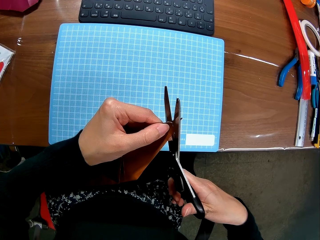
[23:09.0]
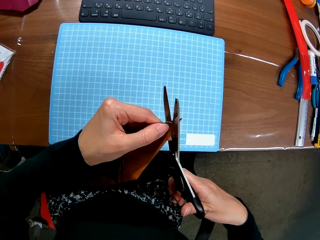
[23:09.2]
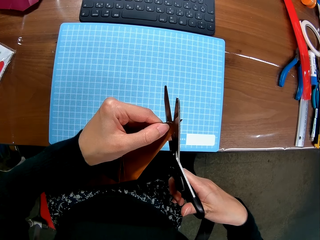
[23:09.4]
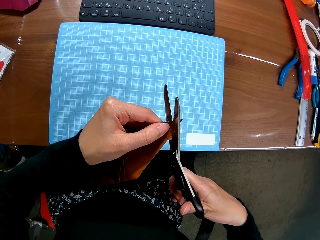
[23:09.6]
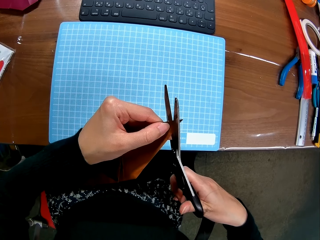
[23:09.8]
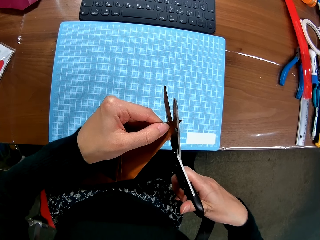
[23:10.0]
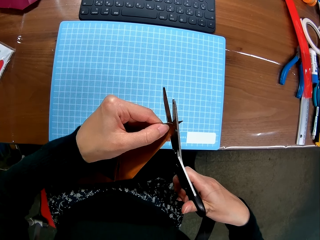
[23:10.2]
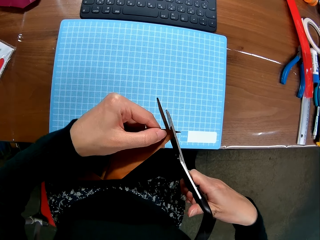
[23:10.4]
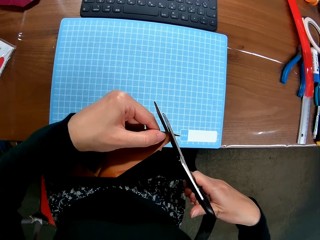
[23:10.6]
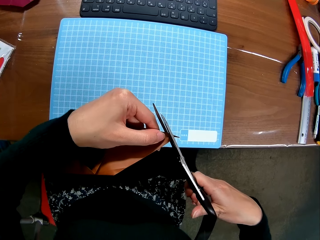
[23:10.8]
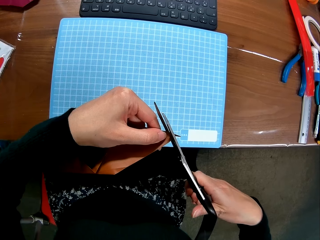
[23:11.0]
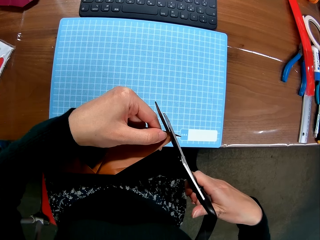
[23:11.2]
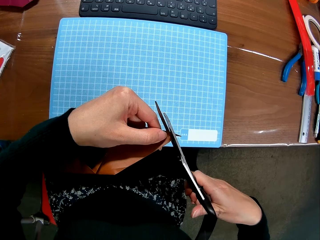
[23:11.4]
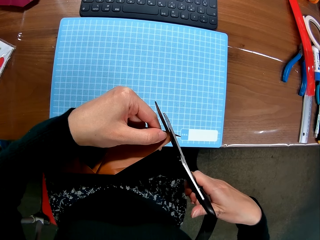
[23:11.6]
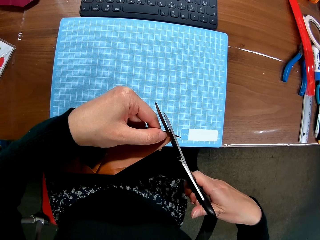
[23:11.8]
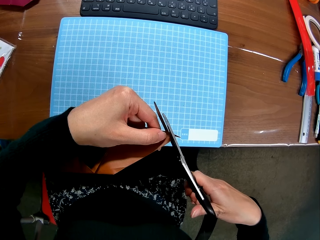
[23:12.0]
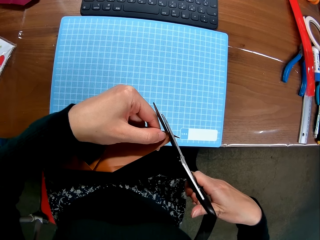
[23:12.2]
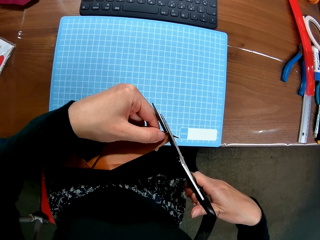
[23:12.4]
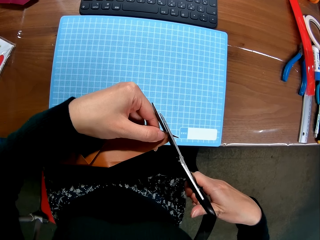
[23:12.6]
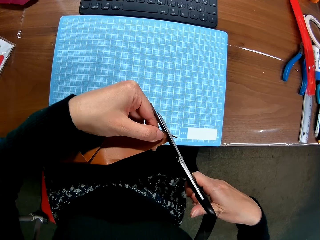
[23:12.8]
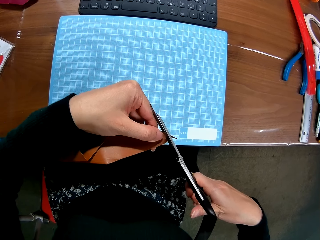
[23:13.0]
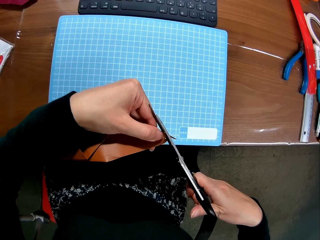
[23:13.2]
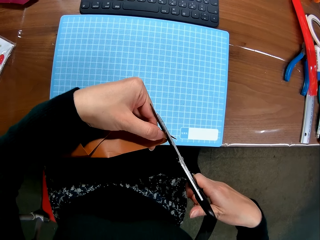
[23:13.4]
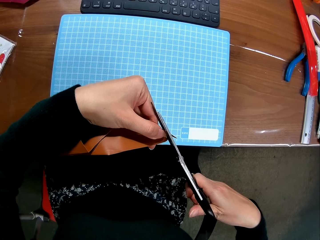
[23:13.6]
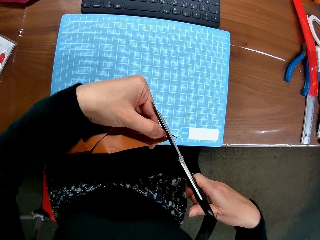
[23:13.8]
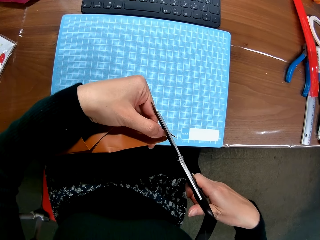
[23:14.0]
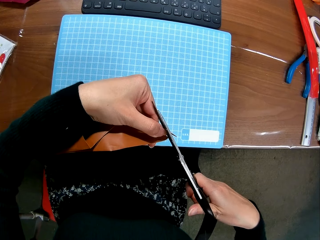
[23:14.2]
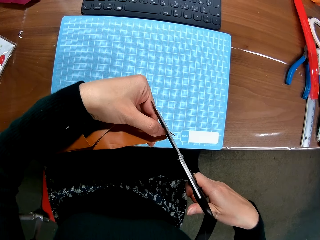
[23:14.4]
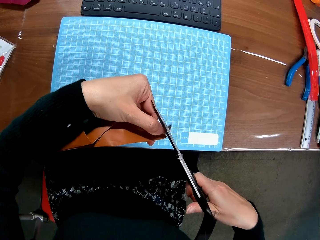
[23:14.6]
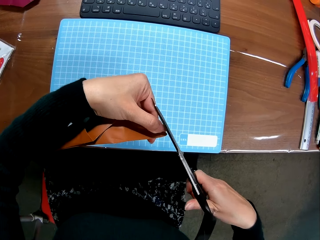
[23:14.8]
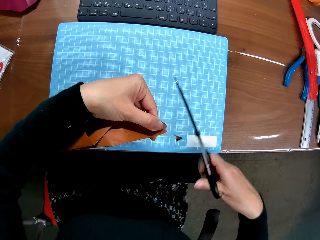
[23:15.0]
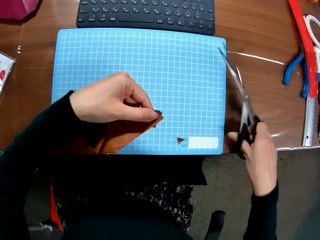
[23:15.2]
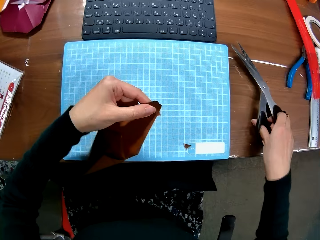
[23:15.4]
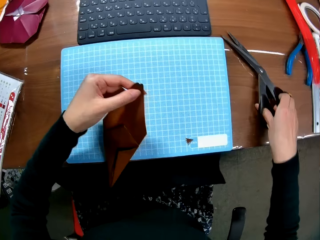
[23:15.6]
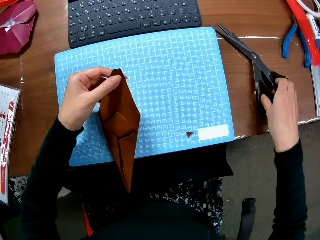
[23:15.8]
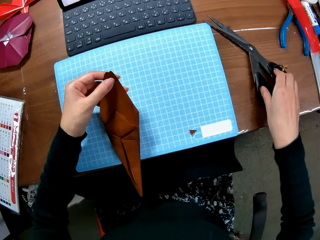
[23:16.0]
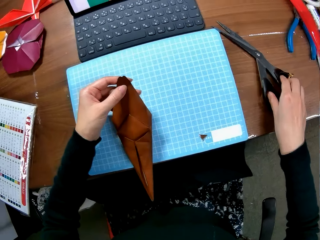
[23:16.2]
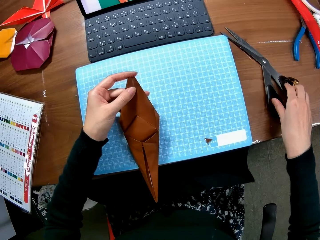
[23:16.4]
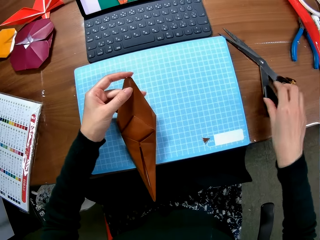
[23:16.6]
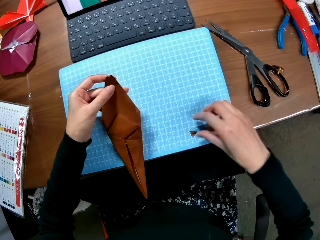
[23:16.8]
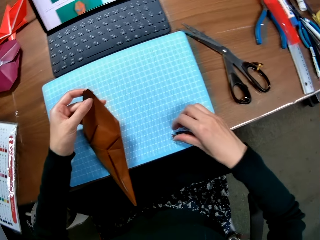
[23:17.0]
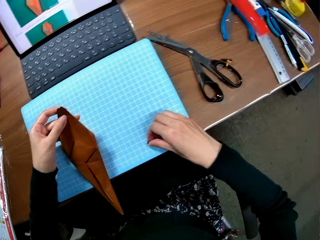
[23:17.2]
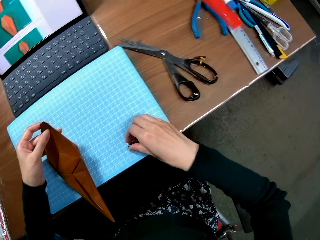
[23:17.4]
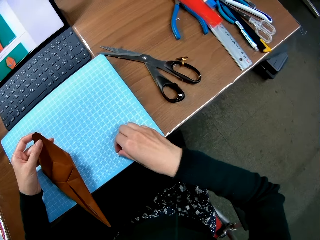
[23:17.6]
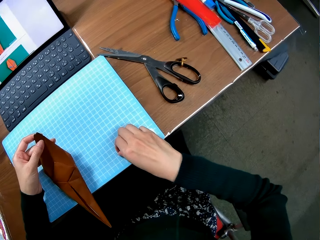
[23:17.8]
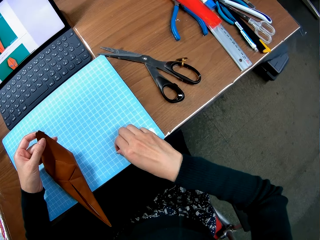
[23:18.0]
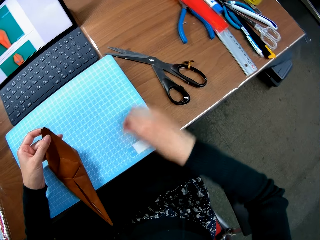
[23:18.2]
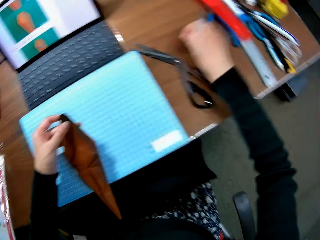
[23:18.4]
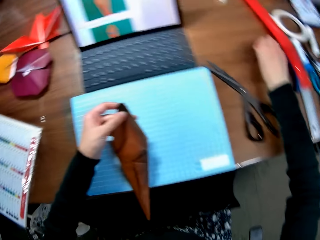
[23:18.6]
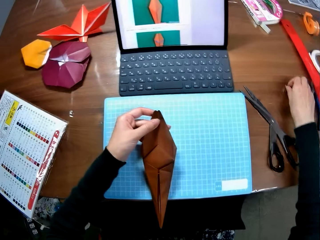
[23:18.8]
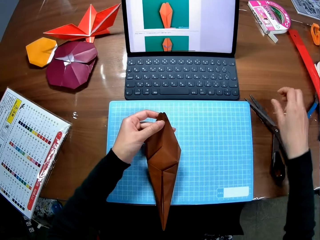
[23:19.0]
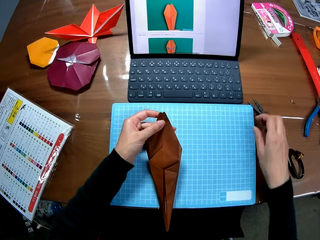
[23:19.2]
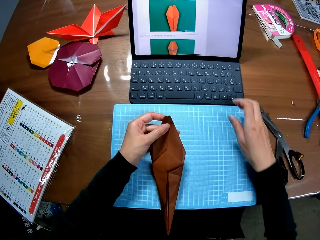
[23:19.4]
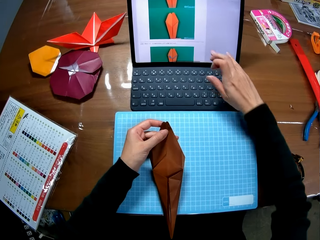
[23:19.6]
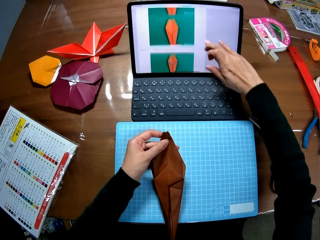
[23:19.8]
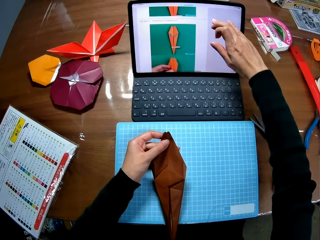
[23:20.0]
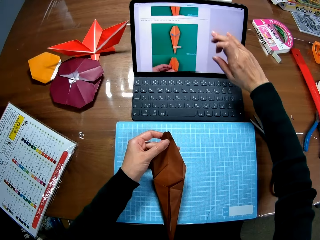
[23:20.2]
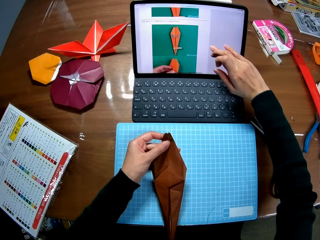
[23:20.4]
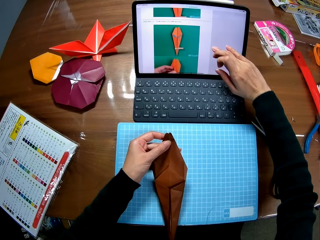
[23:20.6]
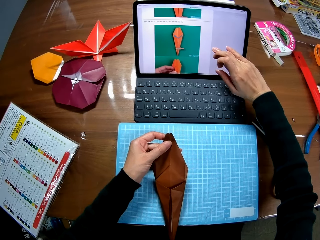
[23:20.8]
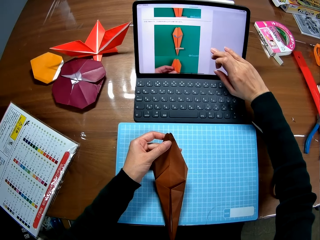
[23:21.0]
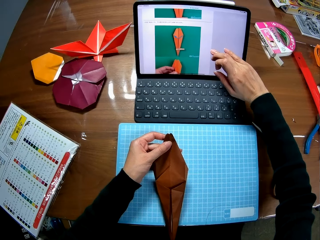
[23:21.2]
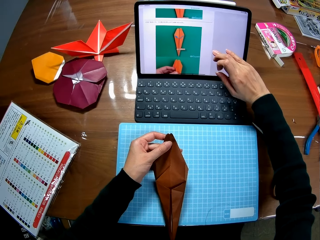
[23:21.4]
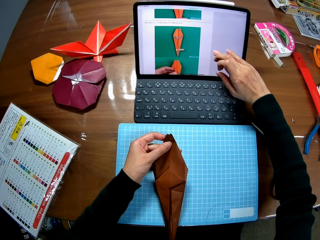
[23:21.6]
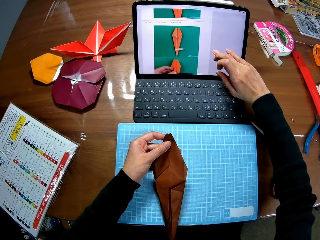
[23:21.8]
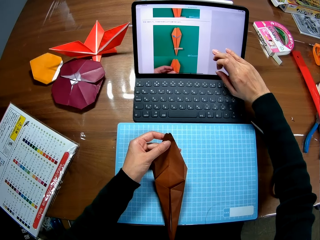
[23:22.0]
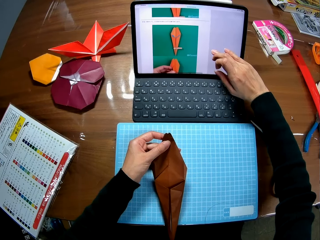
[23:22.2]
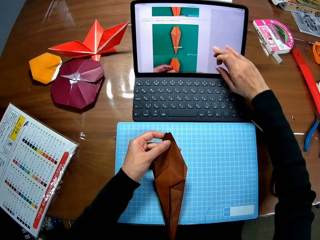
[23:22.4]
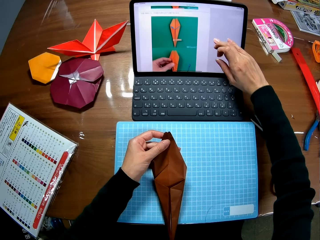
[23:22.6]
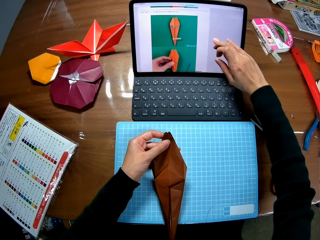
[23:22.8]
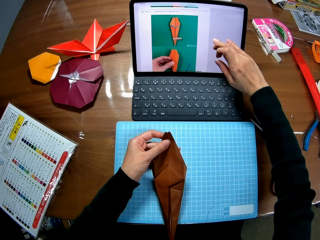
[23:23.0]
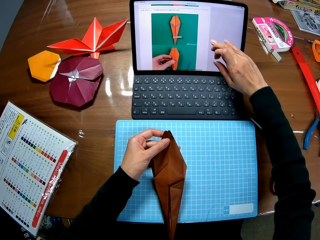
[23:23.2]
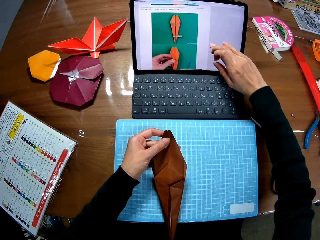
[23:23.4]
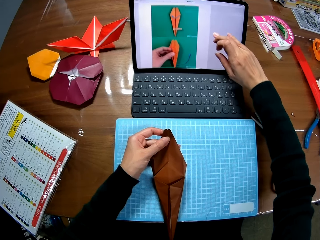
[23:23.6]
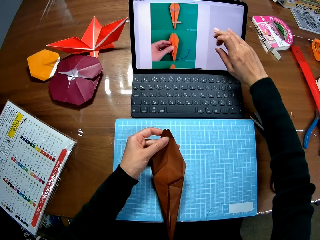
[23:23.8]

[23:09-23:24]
The camera wearer drops the pair of scissors on the table. She picks up the piece of brown paper from the table. She drops the piece of brown paper on the table. She scrolls through her laptop touch screen with her right hand finger.

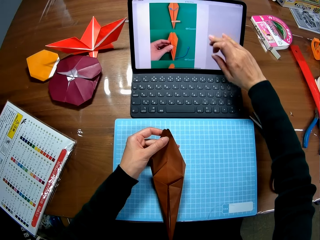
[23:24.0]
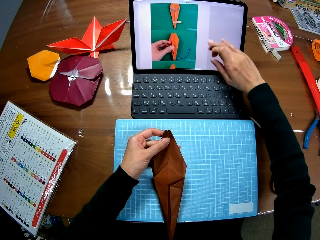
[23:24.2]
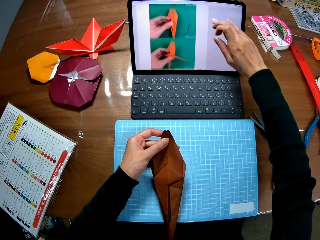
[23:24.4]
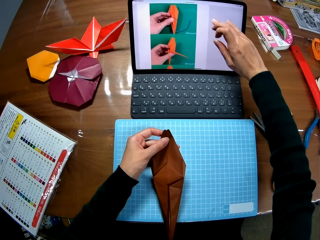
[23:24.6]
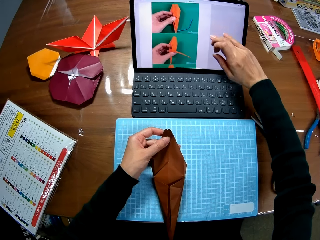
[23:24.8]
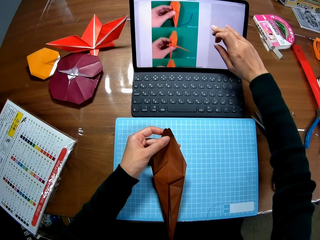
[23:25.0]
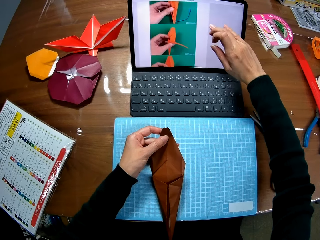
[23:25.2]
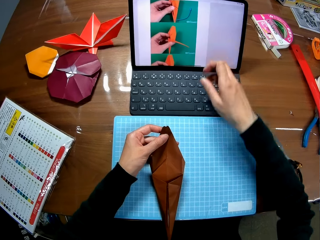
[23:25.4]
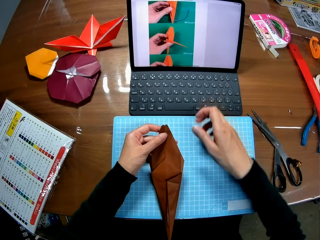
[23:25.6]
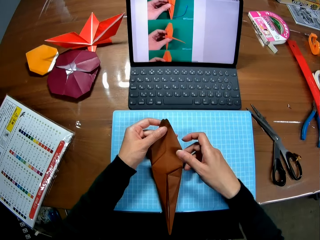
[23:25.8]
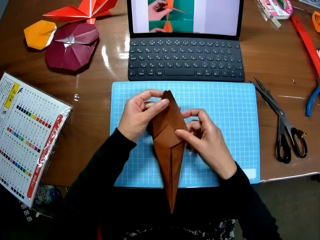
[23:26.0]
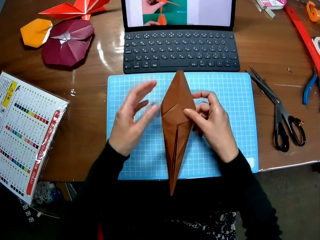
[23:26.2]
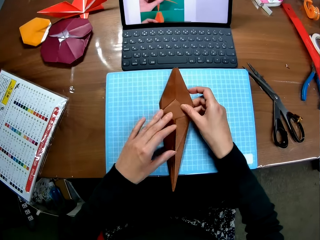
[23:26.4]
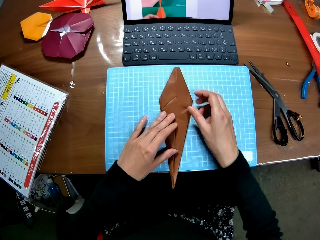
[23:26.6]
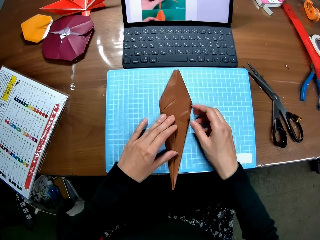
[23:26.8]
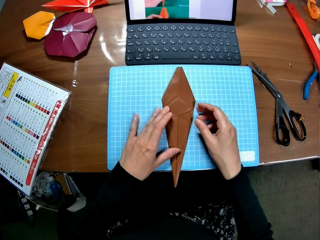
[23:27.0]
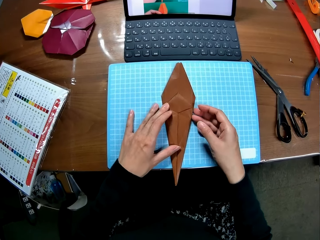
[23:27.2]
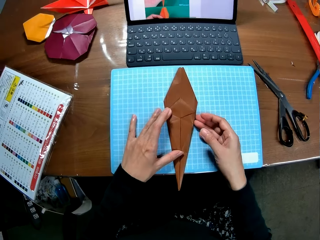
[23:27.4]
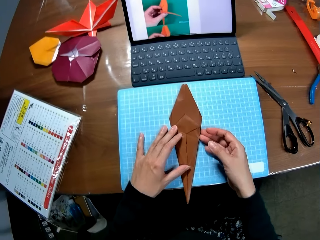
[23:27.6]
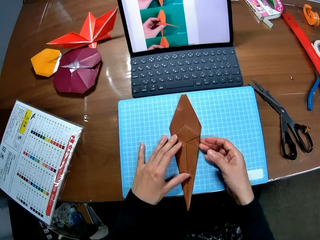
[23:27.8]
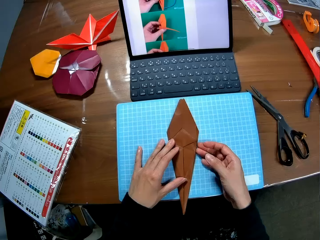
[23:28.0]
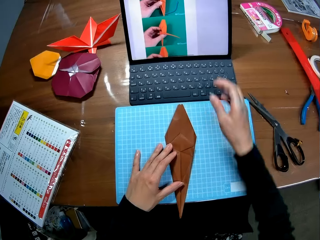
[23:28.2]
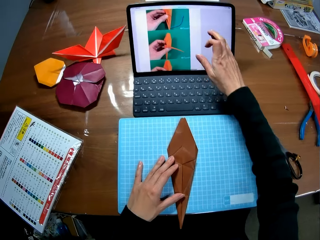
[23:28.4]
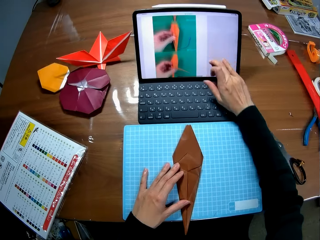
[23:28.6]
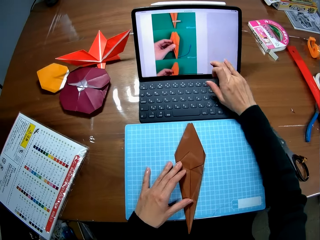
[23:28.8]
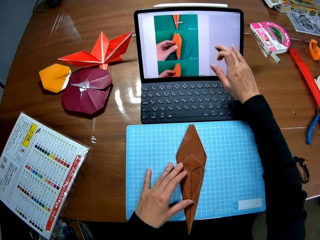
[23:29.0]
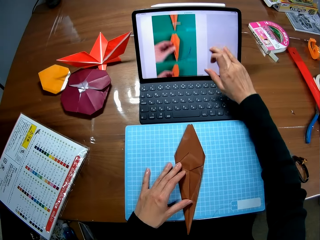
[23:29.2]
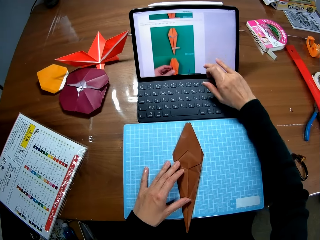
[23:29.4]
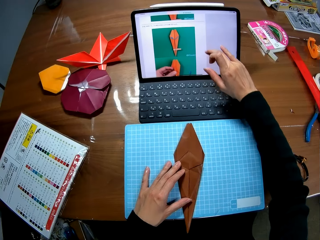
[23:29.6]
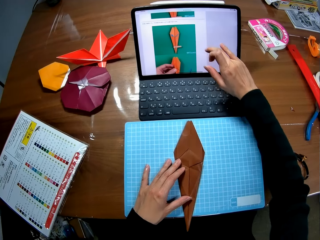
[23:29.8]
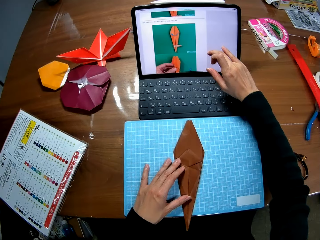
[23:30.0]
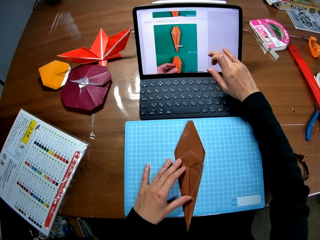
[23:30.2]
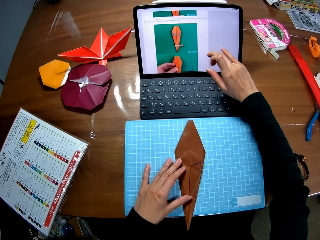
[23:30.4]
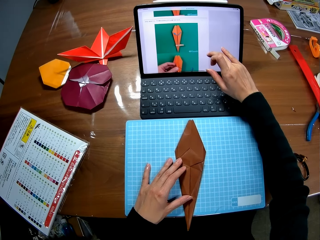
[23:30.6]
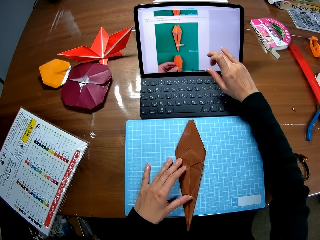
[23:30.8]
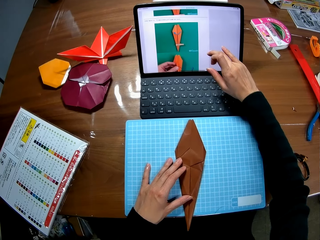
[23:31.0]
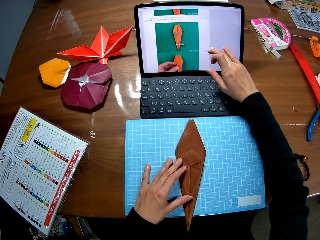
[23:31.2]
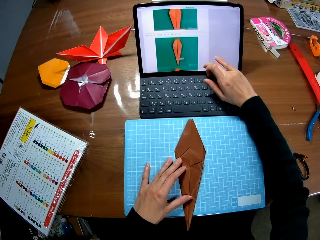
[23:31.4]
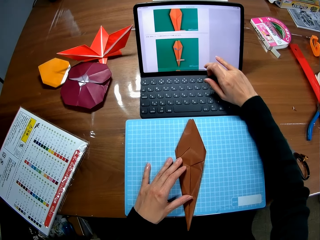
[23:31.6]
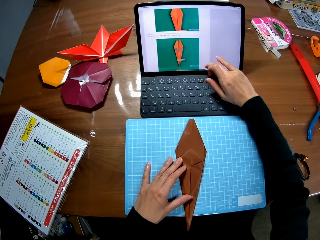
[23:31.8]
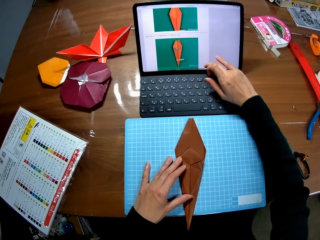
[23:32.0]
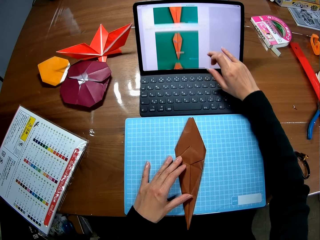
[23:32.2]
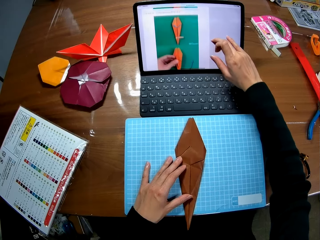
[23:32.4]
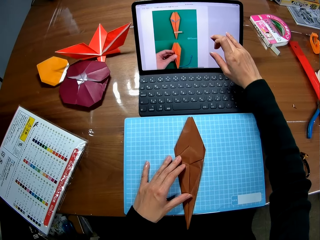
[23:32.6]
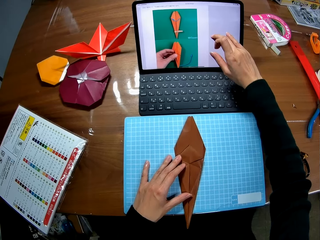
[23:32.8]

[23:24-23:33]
The camera wearer holds the paper. She places the brown crafted paper on the table. She scrolls through her laptop touch screen with her right hand finger.
